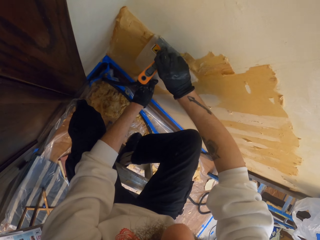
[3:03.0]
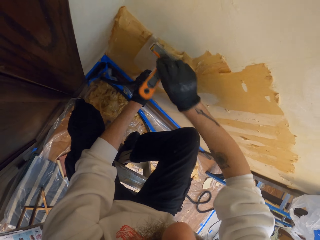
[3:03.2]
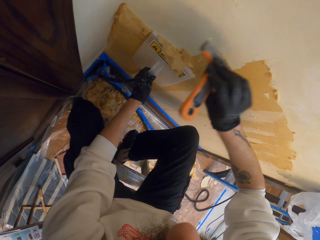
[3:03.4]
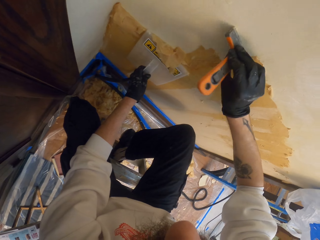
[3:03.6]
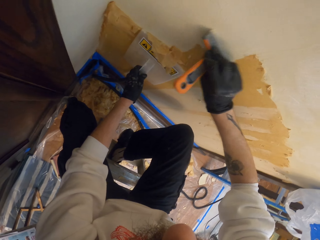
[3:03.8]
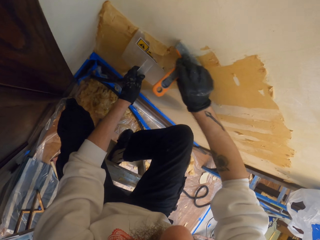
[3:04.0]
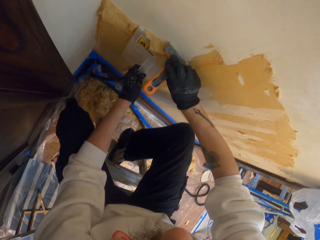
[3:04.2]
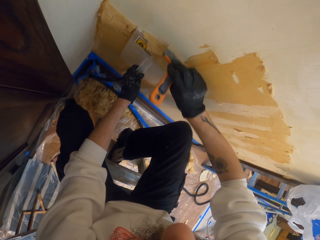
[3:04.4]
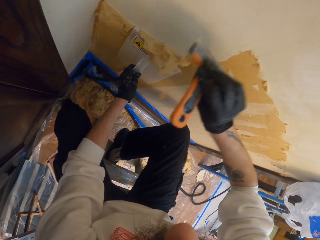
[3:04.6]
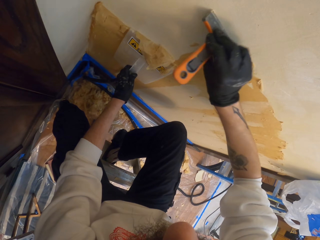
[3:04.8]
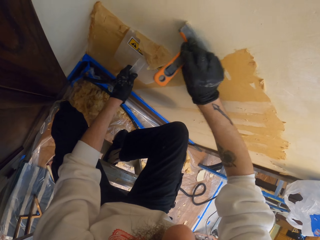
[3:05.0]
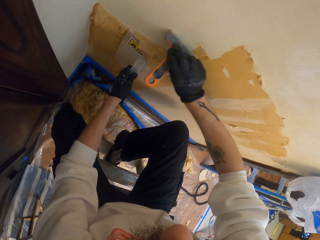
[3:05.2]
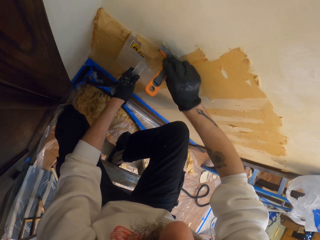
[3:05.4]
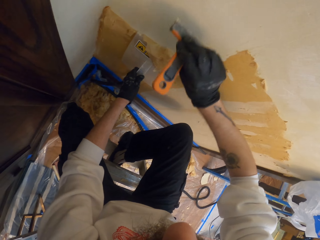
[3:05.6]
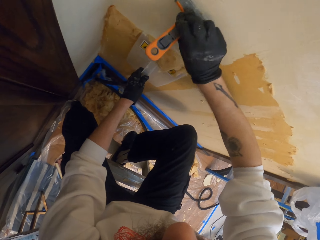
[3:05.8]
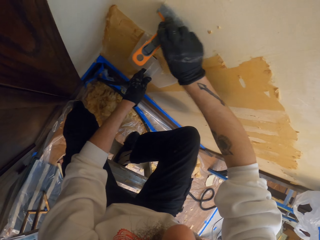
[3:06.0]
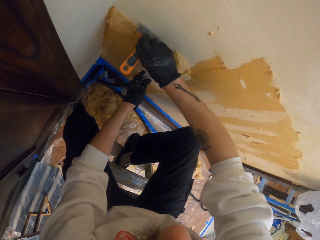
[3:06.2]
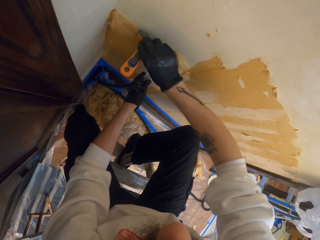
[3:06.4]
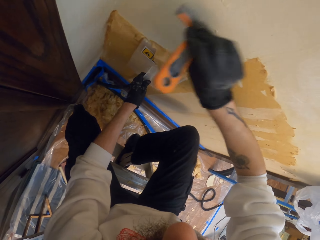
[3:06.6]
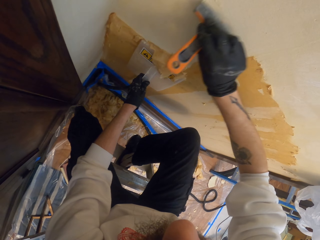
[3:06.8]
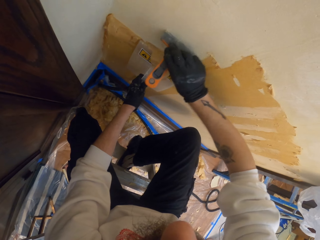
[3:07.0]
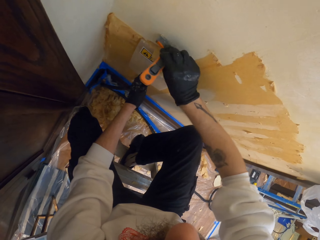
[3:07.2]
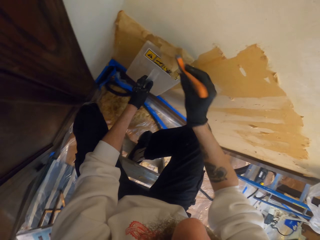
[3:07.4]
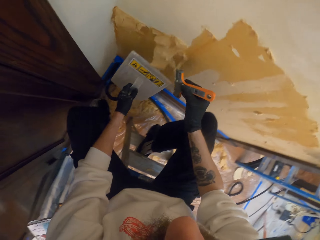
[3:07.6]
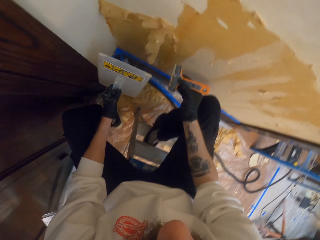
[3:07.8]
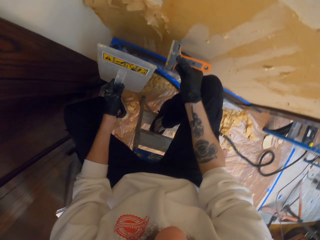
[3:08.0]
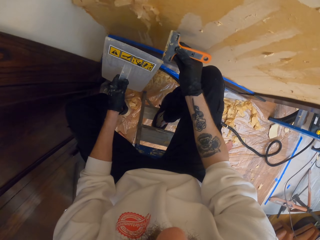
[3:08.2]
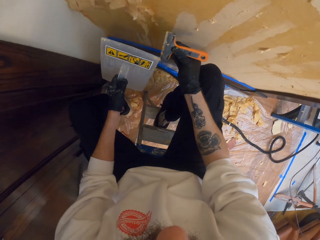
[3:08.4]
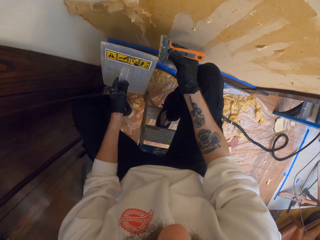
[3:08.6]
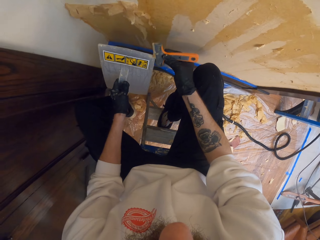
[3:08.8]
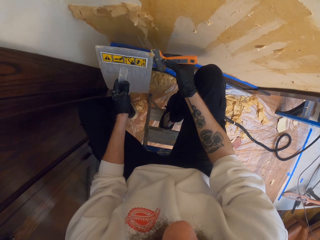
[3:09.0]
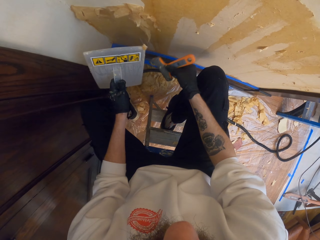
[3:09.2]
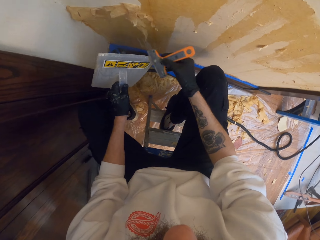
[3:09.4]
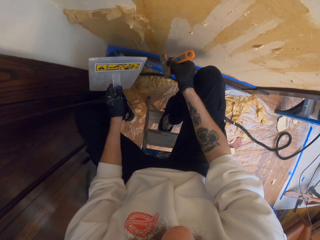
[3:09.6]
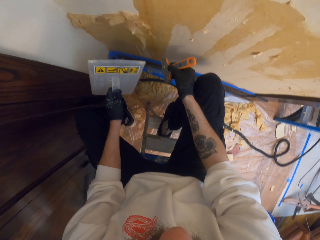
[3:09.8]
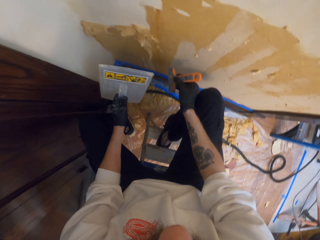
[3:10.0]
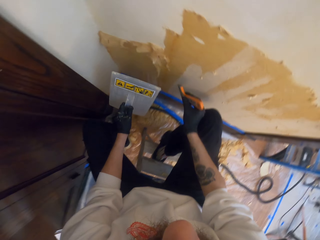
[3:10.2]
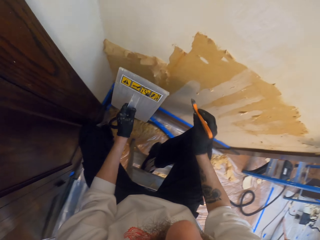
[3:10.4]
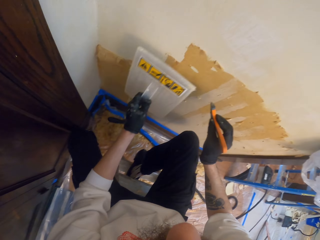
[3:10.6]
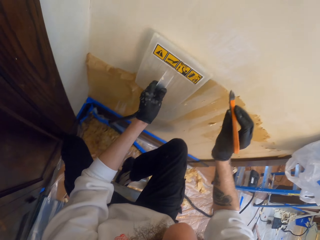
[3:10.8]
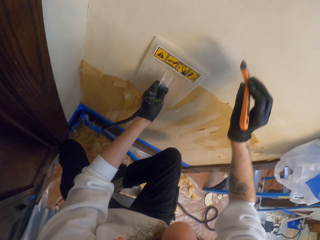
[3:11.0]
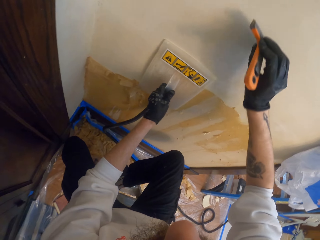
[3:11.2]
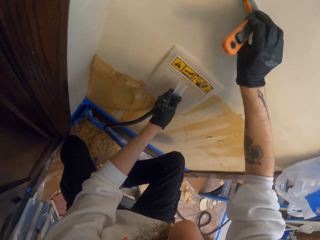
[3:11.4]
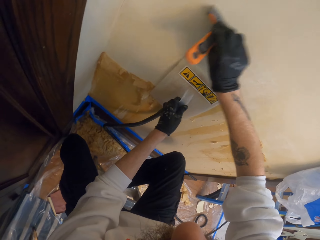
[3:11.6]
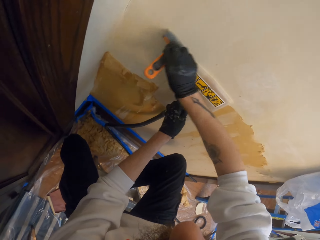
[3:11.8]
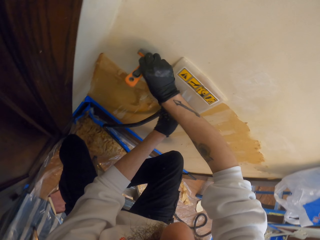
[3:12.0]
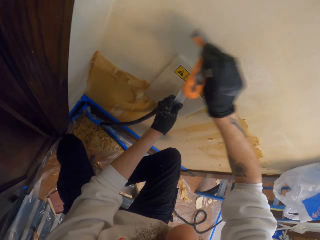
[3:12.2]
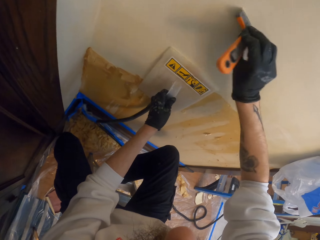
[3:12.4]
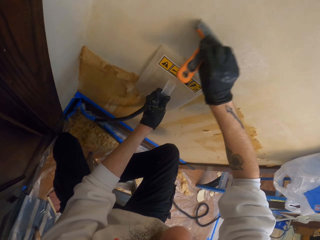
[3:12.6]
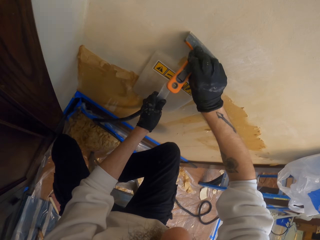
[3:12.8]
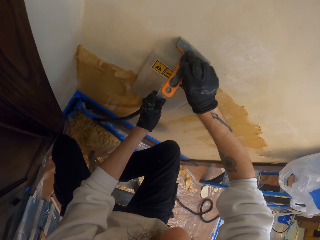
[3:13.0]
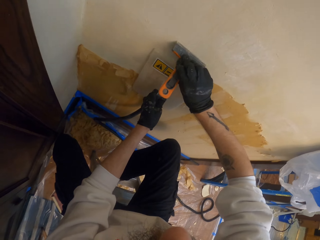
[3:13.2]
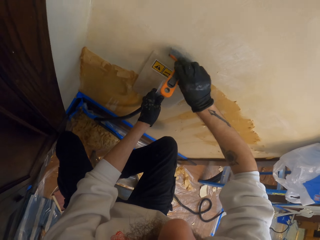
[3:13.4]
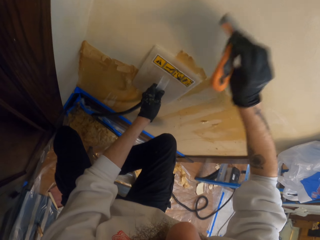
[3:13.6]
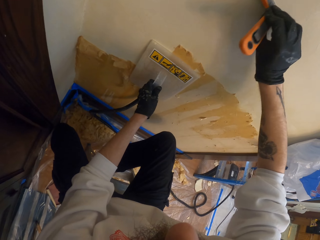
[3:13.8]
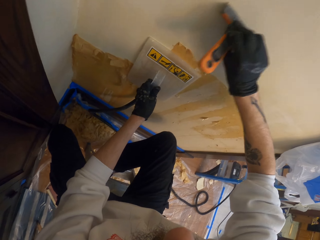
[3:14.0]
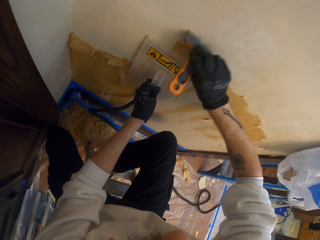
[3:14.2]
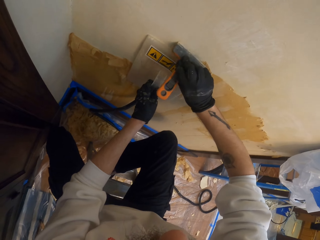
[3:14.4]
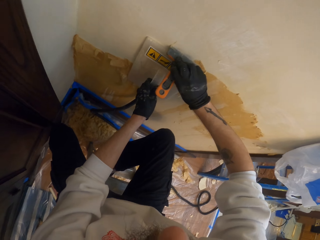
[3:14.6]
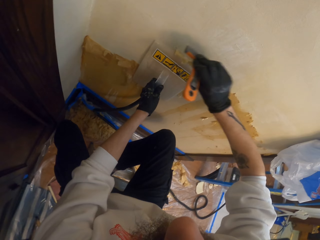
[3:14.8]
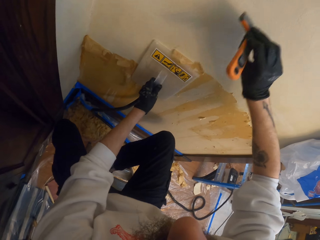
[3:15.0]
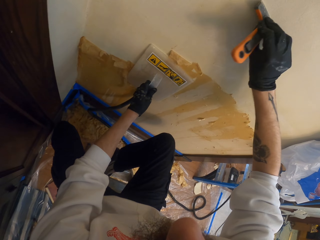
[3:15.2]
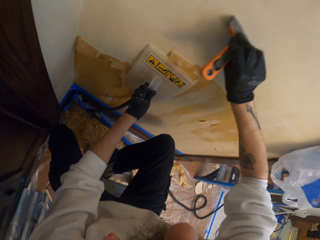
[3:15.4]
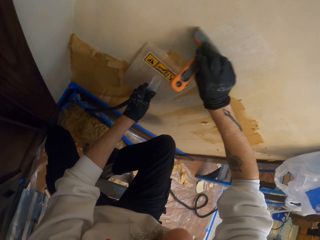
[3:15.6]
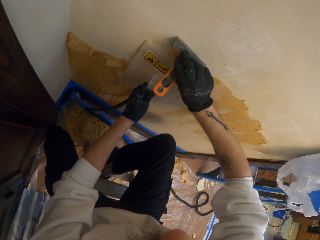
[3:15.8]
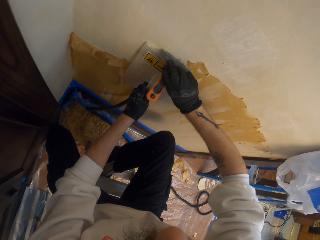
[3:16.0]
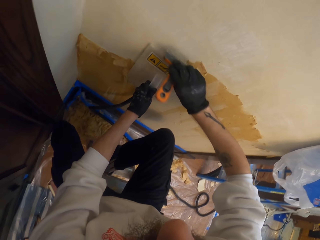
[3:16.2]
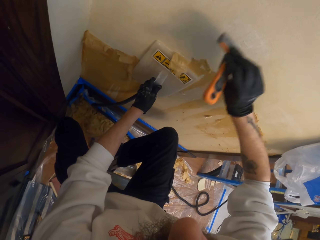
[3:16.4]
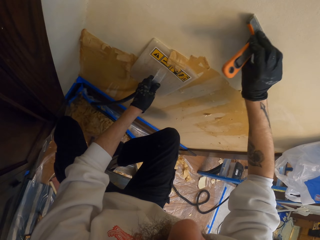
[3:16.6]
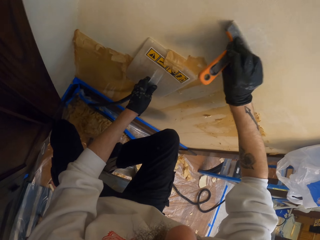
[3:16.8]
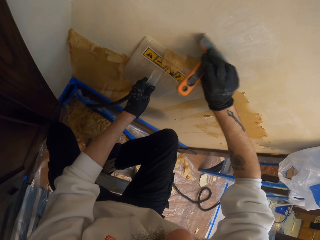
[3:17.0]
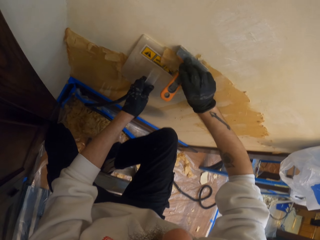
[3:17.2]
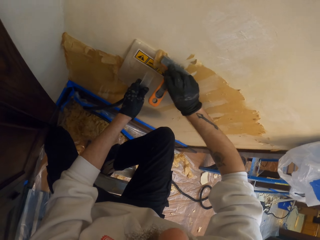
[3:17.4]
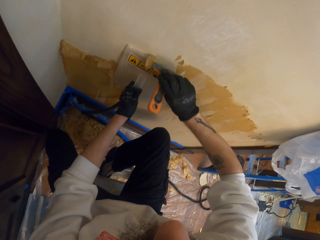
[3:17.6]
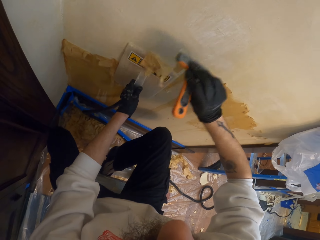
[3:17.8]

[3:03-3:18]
The camera wearer removes the glue from the scraper using the wallpaper steamer. They place something on the wall. They put the wallpaper steamer against the wall. They scrape the wall using the scraper. They scrape off the glue from the wall using the scraper.

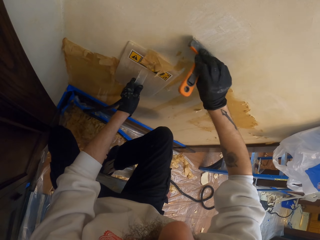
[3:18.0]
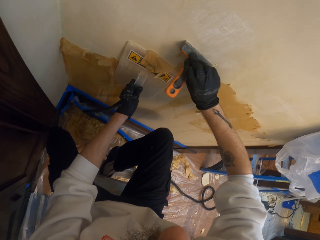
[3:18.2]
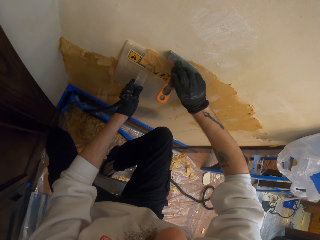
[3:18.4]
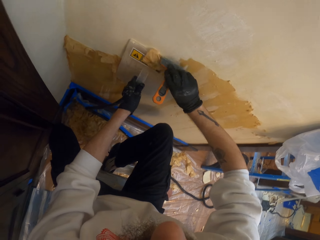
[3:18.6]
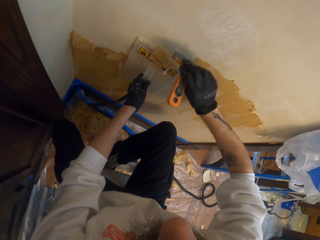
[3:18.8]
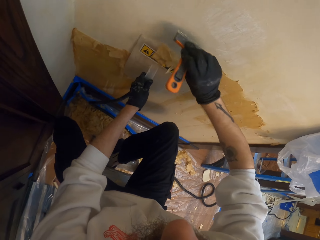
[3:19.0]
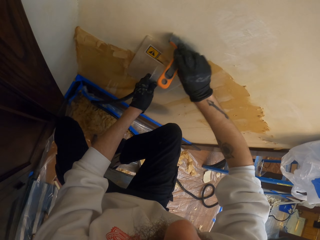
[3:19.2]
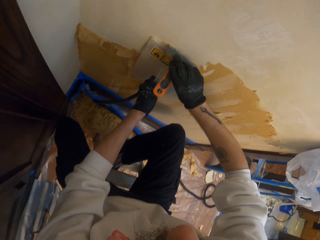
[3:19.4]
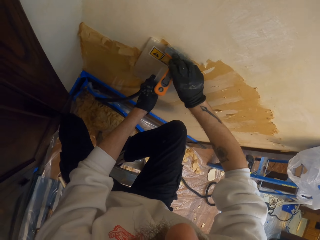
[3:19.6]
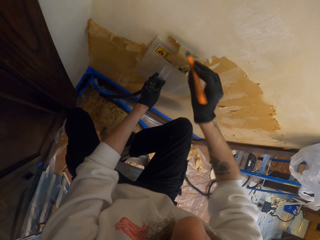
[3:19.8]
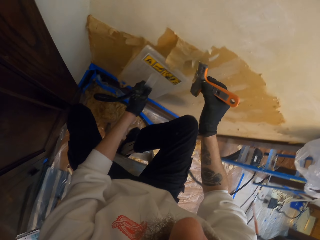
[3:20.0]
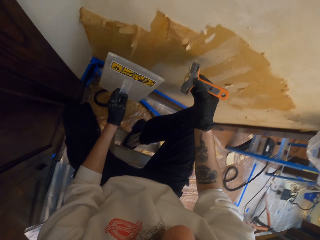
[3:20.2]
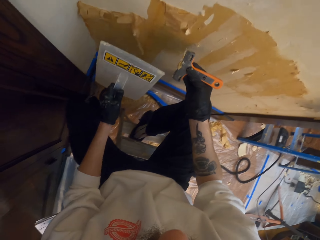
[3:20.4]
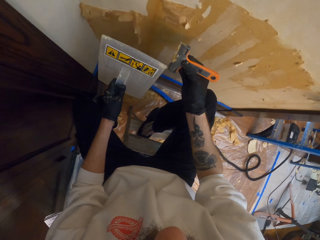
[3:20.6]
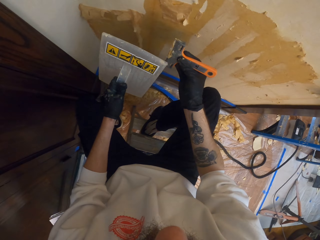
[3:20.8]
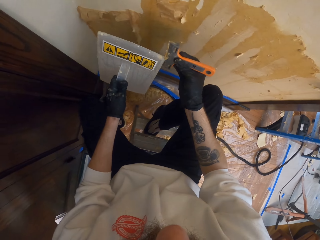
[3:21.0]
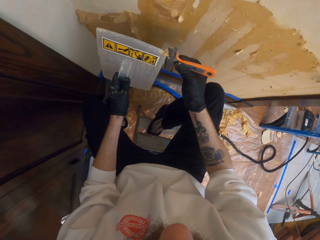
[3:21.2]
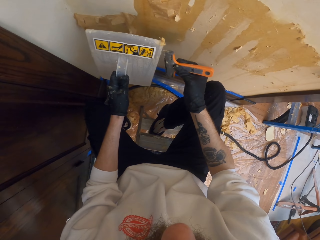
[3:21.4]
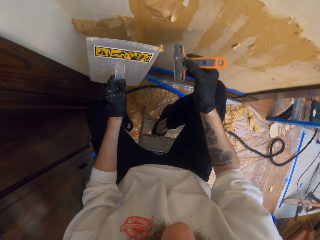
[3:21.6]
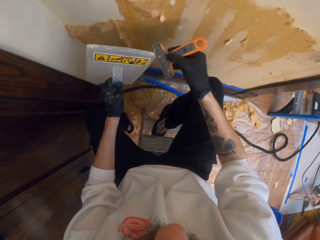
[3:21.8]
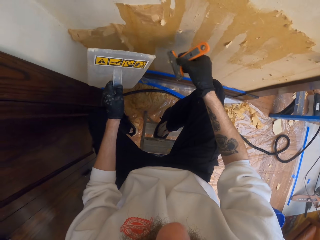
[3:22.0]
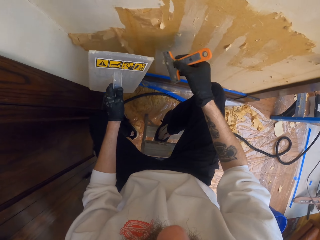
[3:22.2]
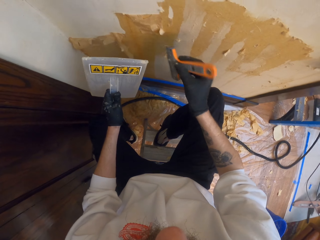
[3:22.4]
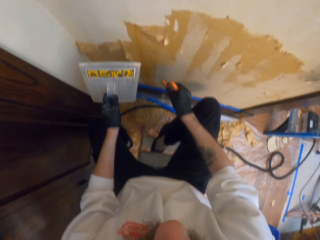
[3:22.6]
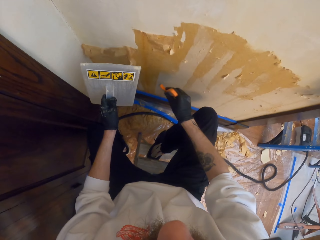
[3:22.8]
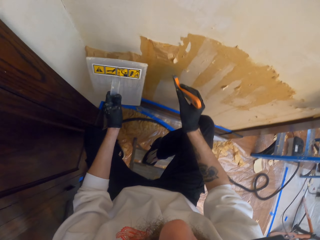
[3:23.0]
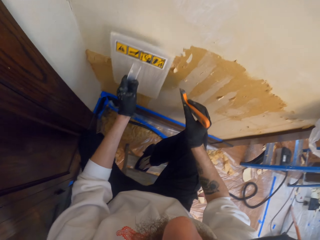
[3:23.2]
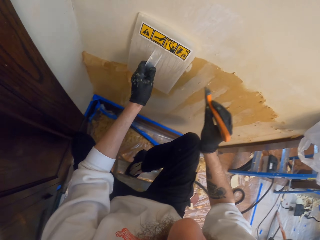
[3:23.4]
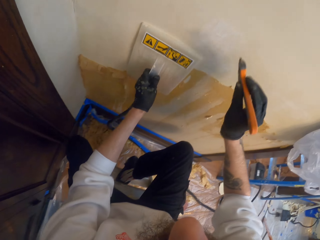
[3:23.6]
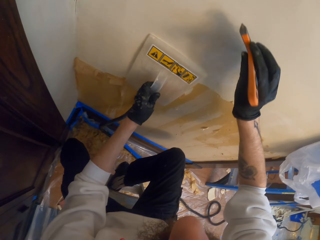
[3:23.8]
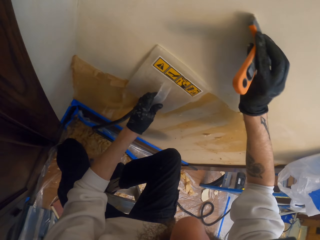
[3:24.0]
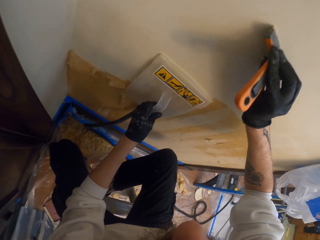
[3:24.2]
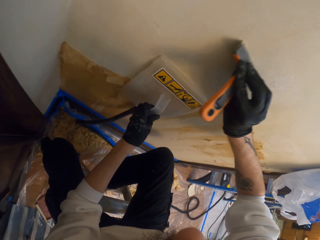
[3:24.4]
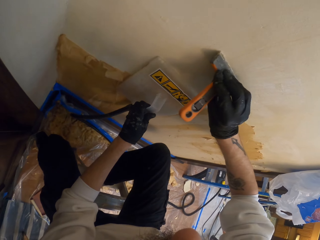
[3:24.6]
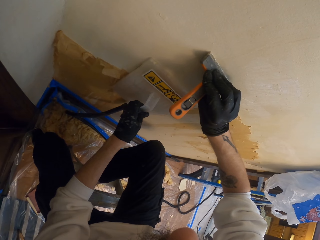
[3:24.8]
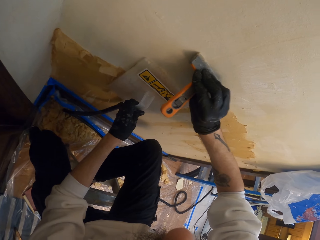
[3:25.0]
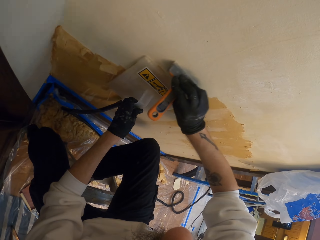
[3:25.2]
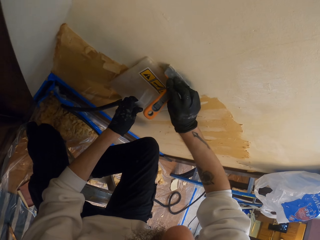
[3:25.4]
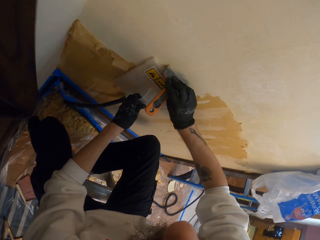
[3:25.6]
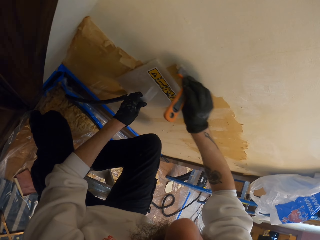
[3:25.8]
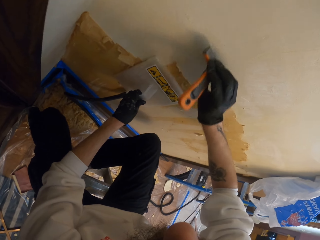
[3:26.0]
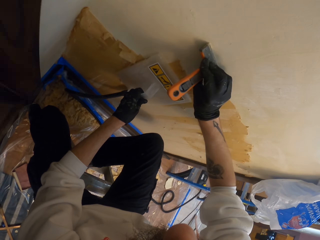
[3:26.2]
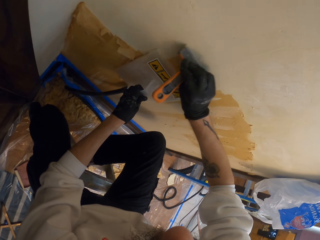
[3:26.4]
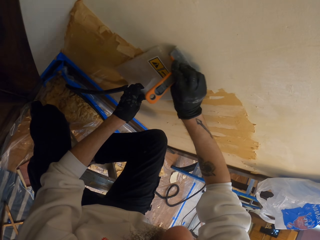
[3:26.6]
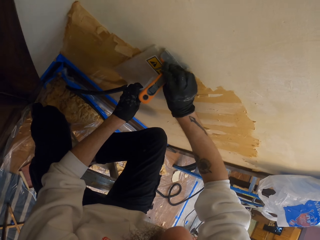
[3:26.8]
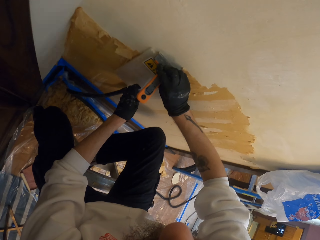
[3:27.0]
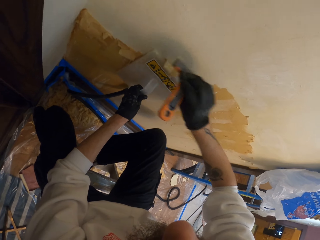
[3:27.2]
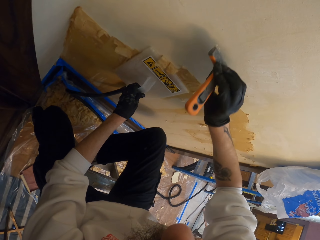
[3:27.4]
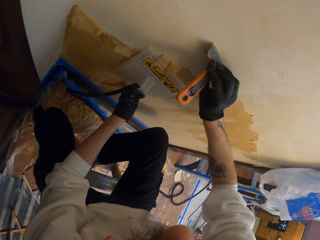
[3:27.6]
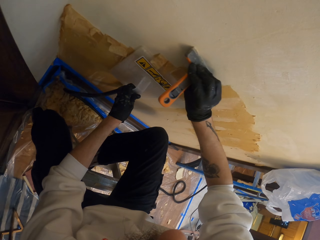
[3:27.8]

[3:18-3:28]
The camera wearer removes the wallpaper steamer from the wall. They remove the glue from the scraper using the wallpaper steamer. They put the wallpaper steamer against the wall. They scrape the wall using the scraper. They scrape off the glue from the wall using the scraper.
